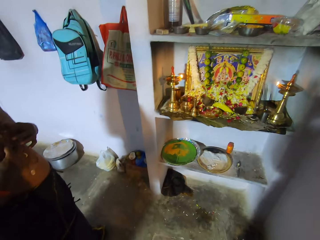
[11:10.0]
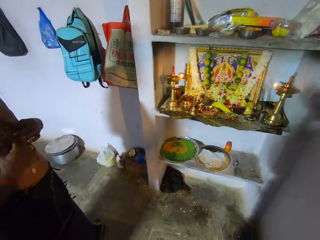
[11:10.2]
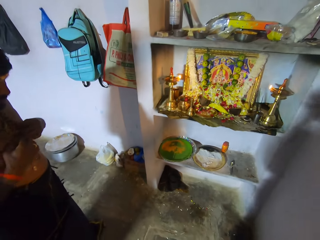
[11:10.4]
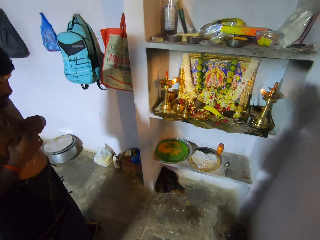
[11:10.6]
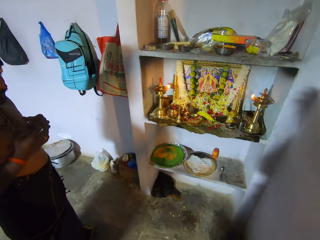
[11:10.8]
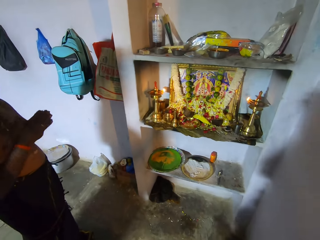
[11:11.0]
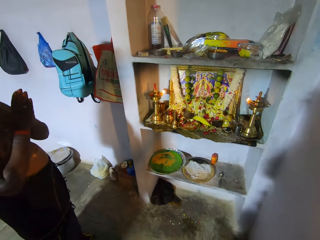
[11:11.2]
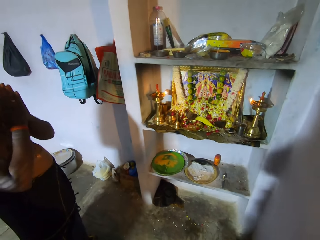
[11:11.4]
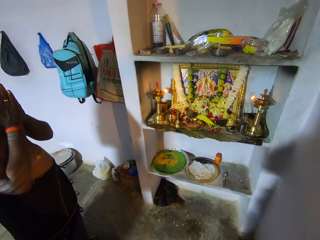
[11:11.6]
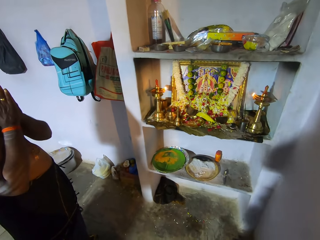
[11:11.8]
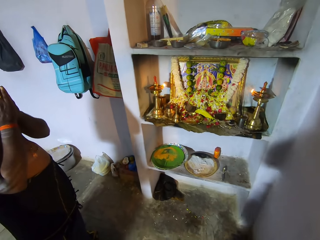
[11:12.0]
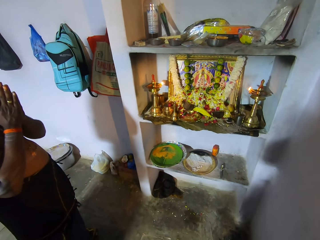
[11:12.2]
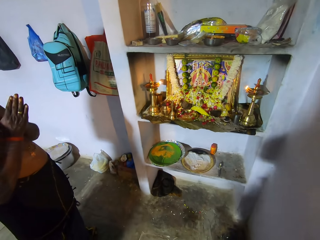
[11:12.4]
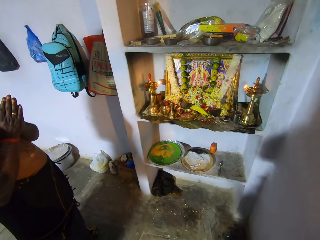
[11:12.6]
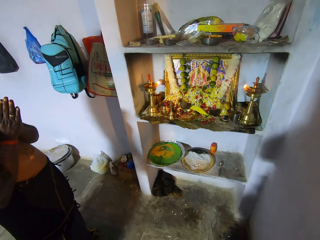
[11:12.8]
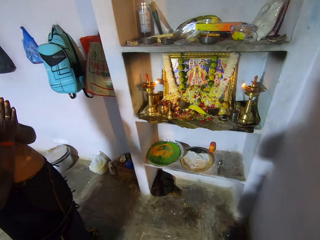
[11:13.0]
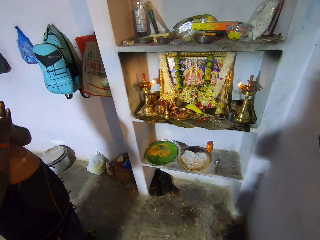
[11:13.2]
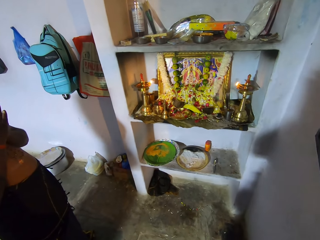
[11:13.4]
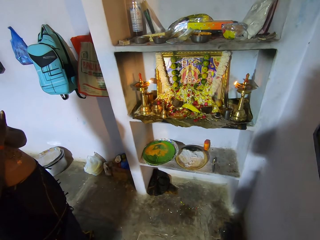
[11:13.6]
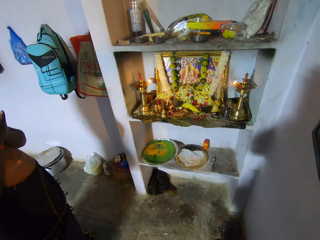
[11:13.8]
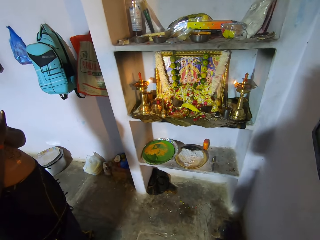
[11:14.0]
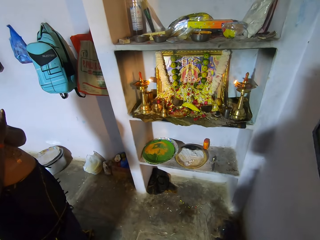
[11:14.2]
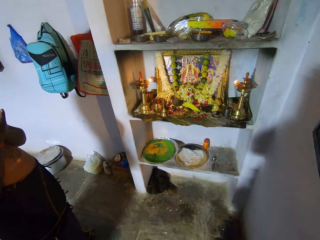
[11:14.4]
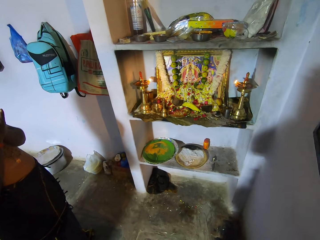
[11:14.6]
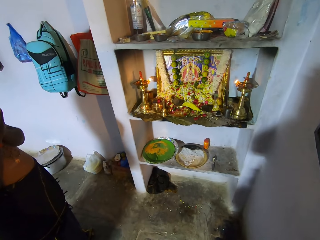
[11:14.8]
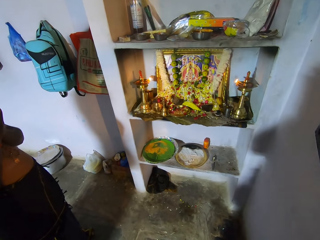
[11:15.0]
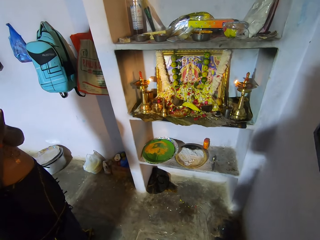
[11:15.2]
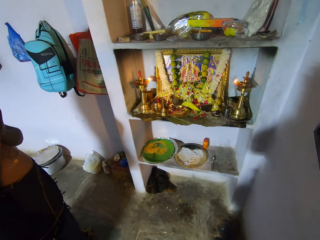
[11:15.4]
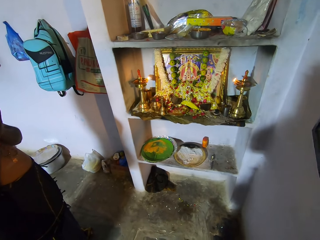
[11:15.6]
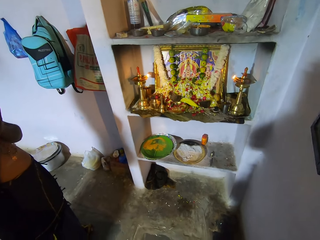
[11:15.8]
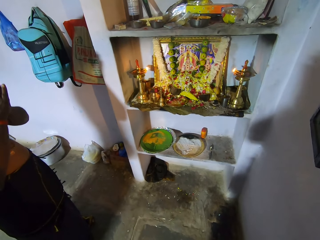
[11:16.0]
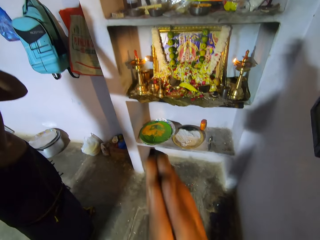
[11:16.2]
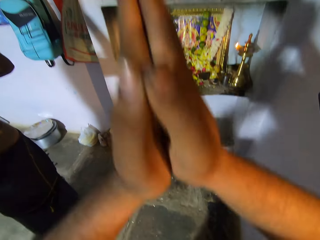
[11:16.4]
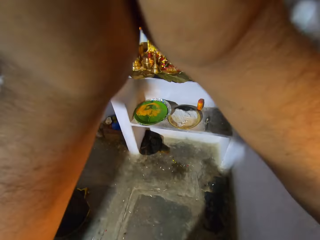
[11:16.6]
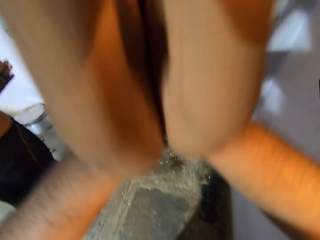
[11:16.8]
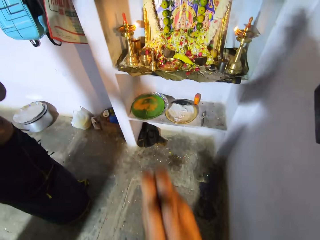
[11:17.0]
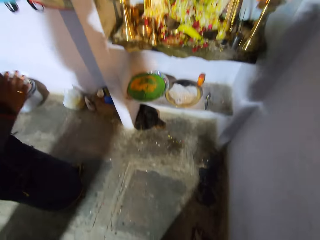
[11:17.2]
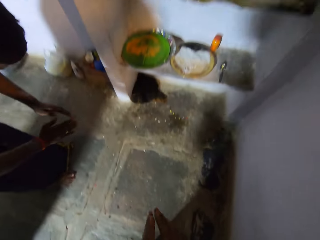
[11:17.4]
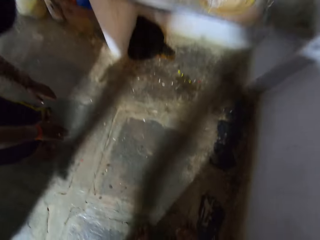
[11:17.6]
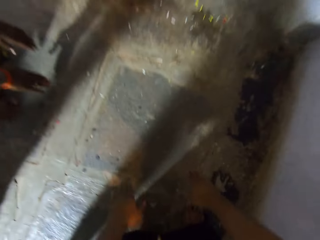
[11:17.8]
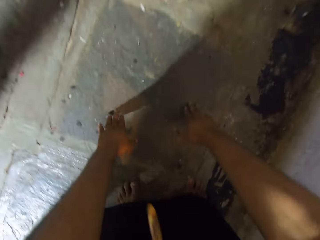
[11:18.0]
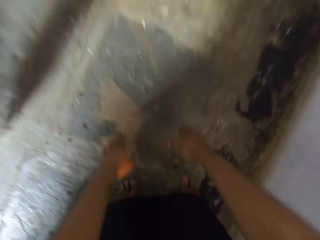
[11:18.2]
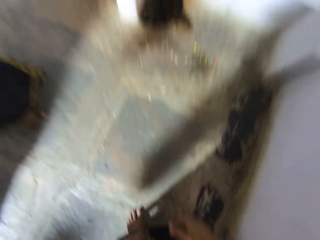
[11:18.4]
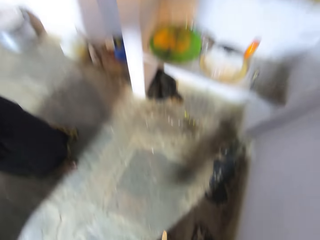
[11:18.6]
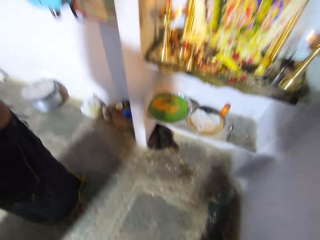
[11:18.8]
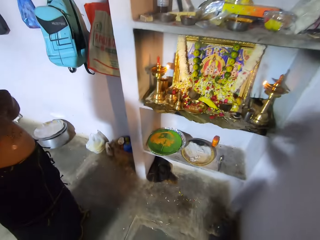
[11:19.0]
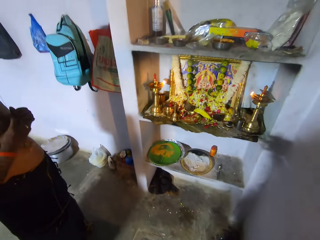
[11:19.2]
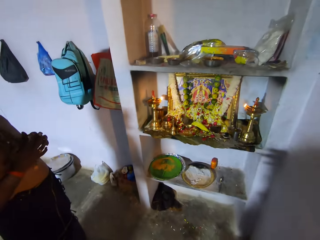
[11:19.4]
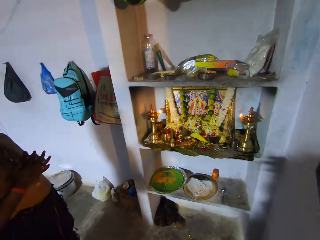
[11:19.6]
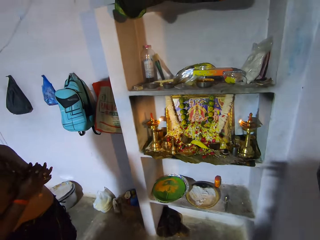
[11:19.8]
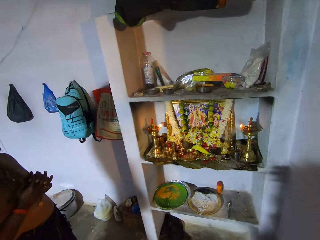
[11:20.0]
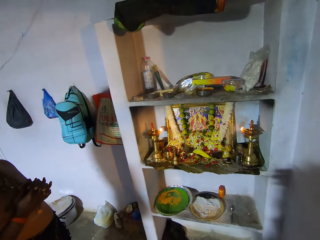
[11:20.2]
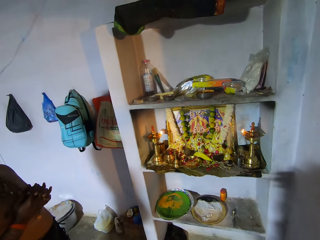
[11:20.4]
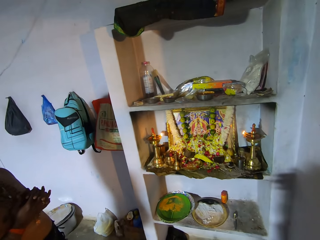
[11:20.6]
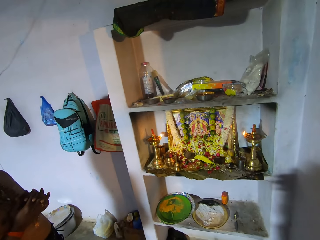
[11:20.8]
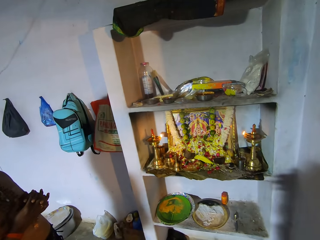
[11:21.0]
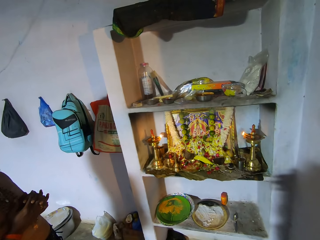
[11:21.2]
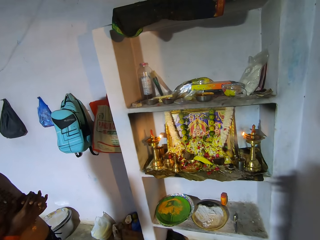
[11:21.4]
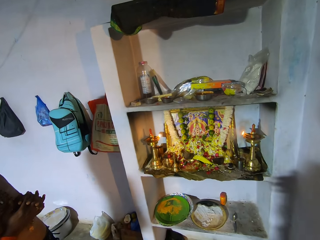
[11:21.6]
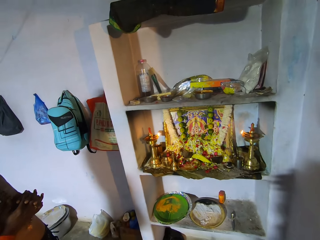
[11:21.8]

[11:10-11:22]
The camera wearer looks at the ornaments. They raise the hands up, bend down, touch down, rise up and pray.

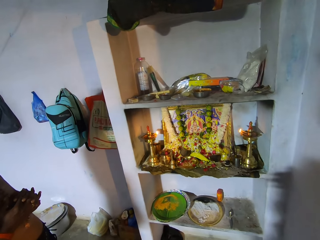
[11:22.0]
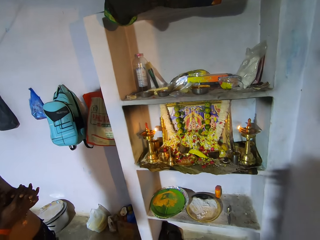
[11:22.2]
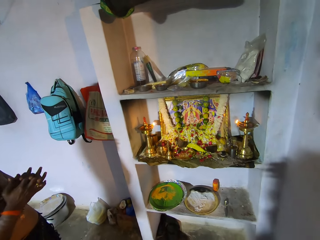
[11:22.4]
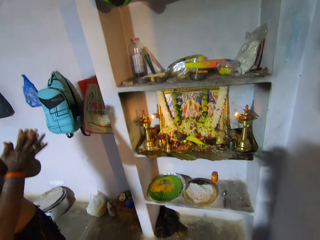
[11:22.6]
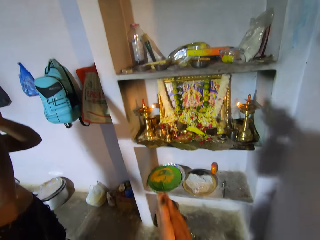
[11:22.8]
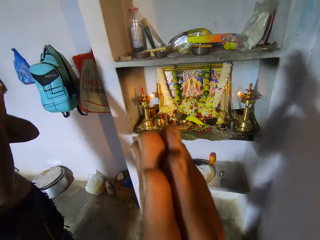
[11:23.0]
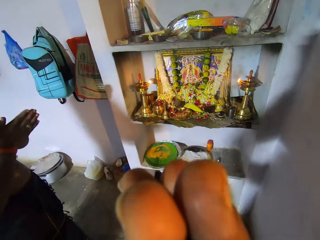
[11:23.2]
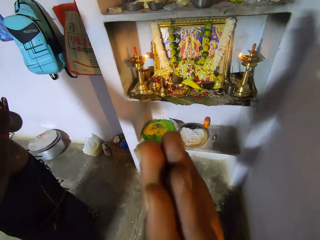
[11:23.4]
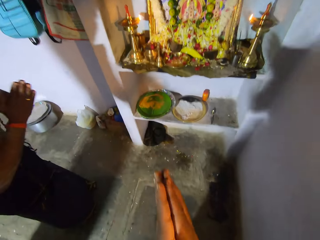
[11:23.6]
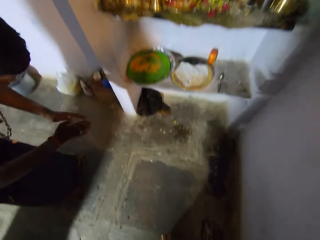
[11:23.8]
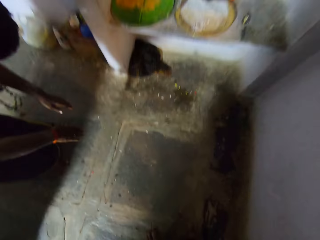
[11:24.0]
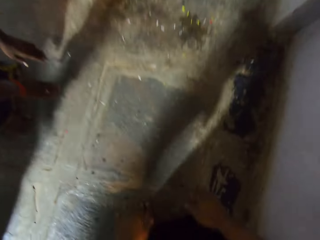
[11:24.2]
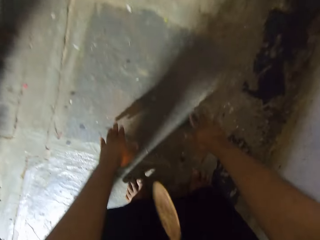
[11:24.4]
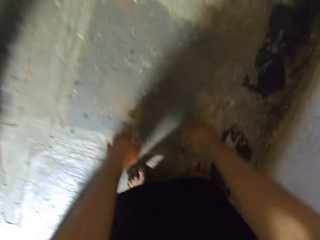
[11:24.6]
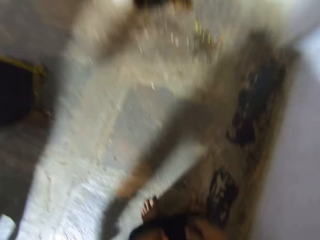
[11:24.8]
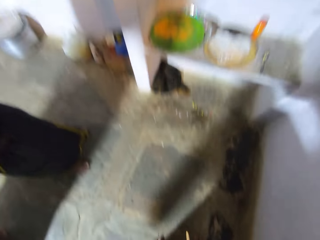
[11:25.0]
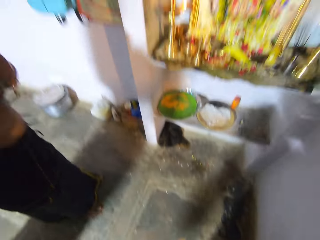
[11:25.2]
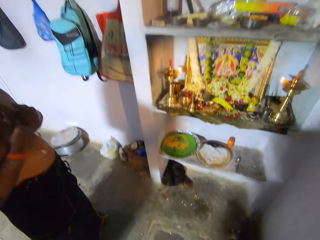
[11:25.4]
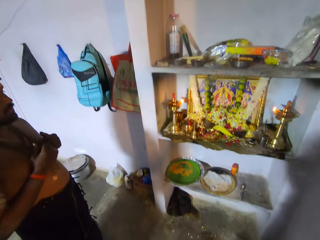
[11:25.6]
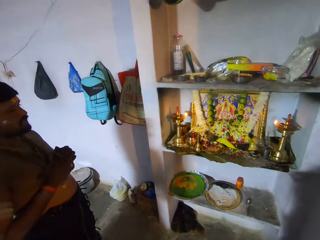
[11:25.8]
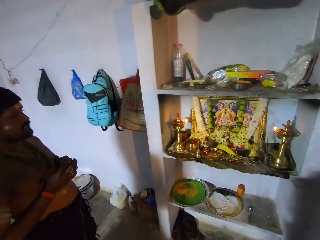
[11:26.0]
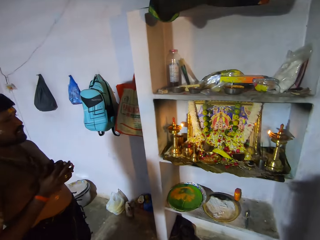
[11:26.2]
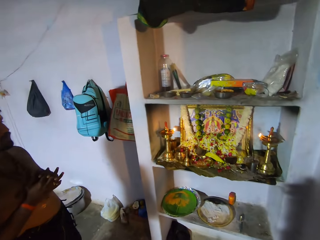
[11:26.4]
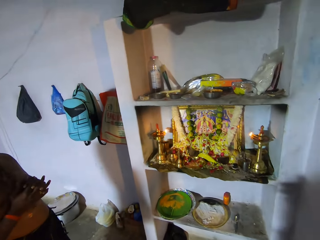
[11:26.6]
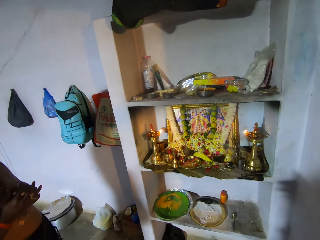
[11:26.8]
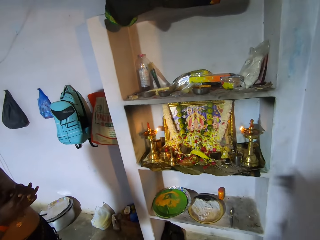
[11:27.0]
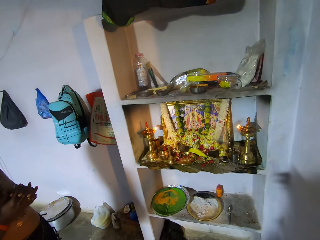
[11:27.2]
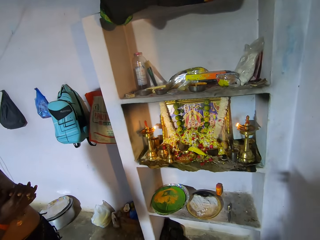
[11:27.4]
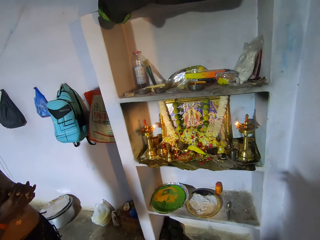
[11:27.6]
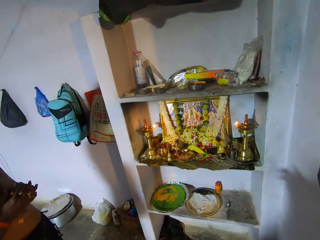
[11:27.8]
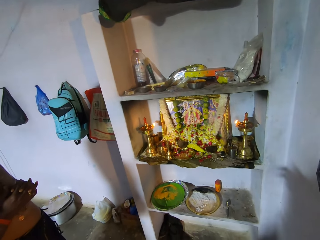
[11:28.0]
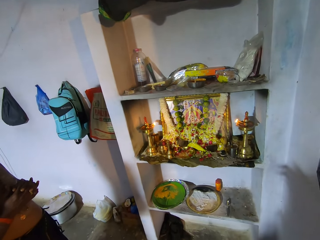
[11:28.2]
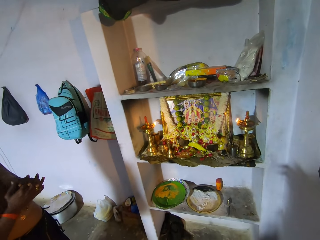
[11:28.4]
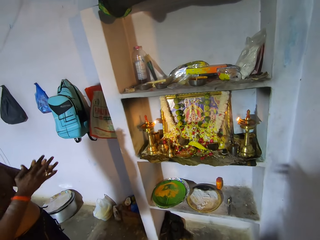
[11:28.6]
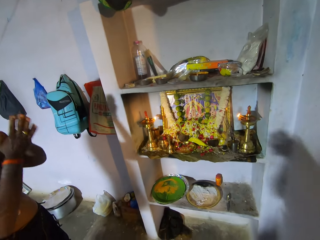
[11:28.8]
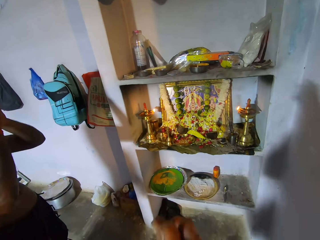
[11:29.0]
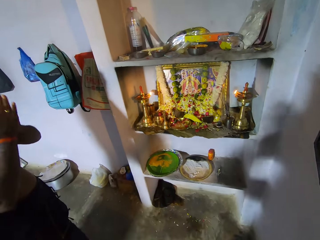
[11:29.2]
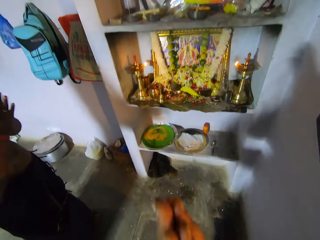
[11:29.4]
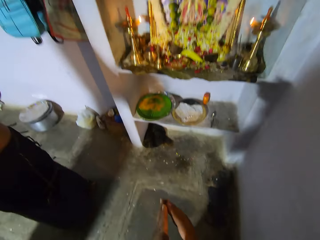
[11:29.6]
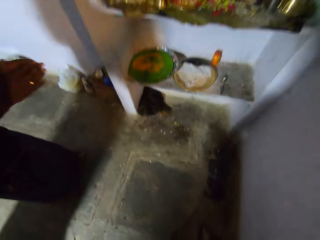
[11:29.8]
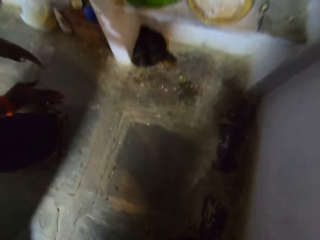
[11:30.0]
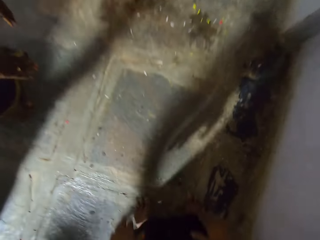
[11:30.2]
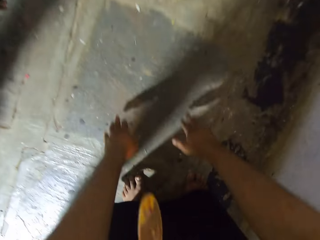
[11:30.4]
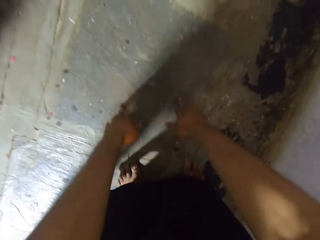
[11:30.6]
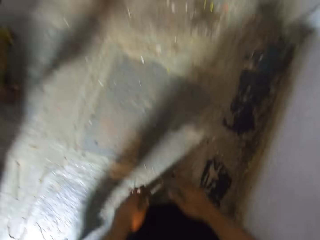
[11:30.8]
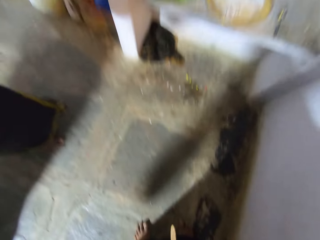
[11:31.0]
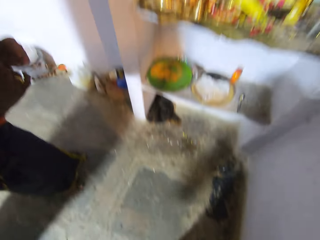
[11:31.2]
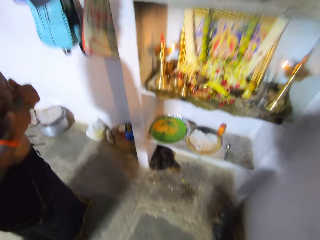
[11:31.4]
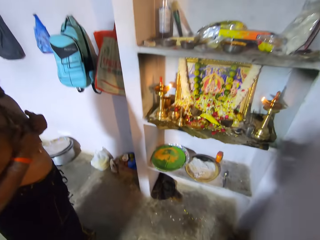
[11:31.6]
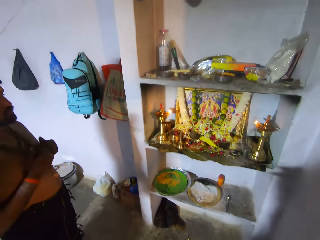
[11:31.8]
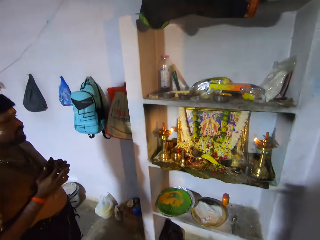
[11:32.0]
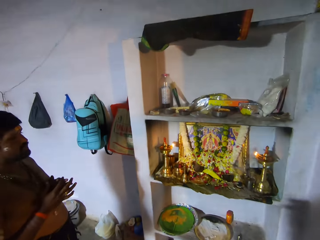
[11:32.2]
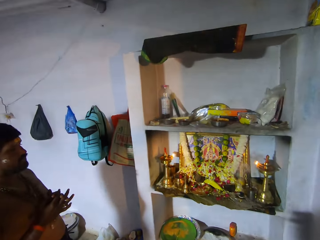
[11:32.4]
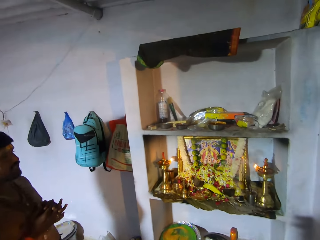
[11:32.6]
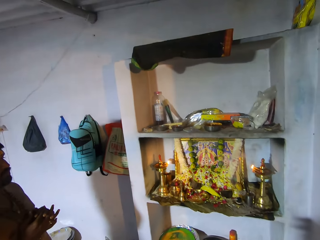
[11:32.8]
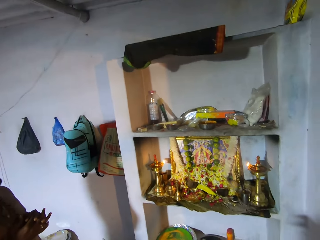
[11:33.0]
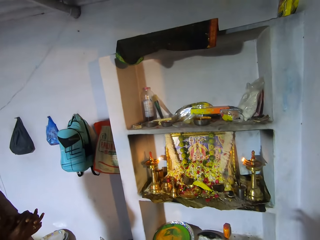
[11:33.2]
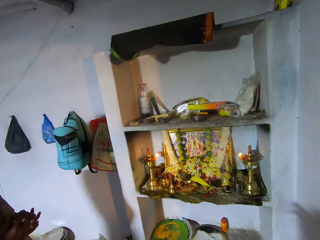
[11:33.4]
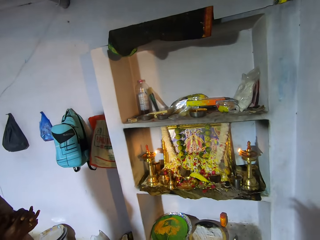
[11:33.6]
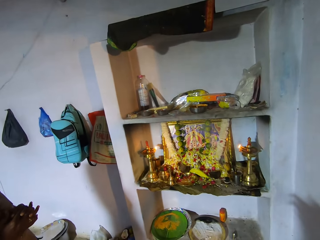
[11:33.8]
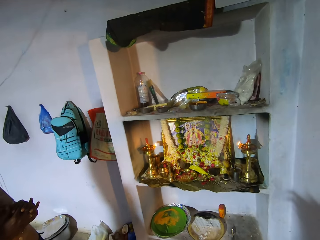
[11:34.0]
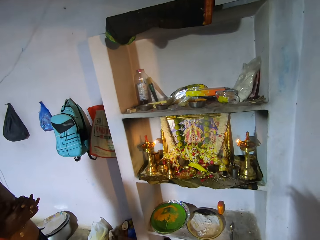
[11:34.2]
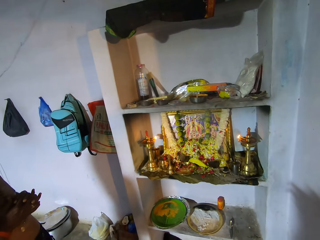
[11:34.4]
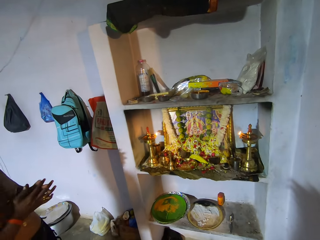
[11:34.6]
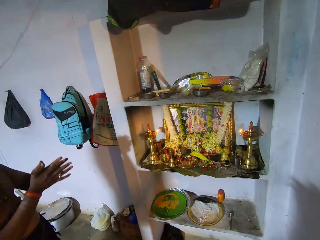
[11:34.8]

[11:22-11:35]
The camera wearer raises hands up, bends down, touches down, raises hands up and prays. They raise hands up, touch down and pray.
